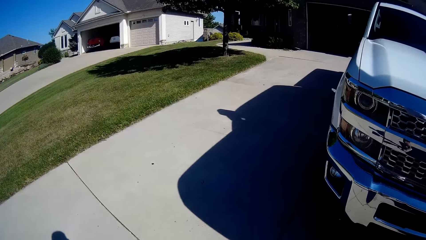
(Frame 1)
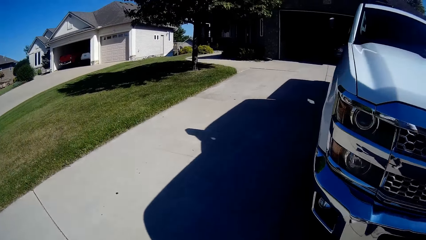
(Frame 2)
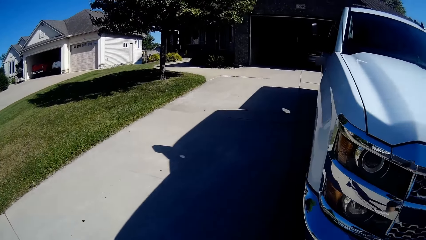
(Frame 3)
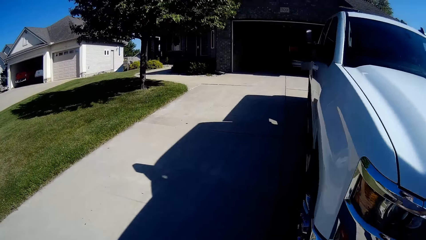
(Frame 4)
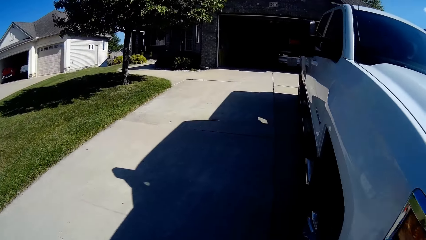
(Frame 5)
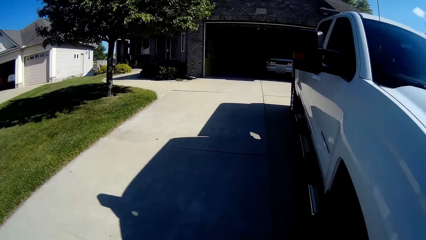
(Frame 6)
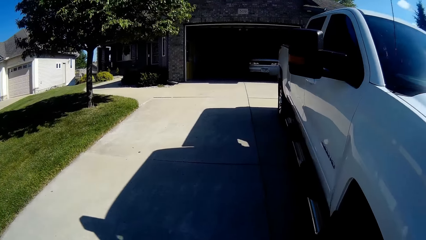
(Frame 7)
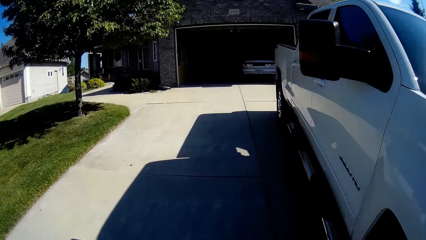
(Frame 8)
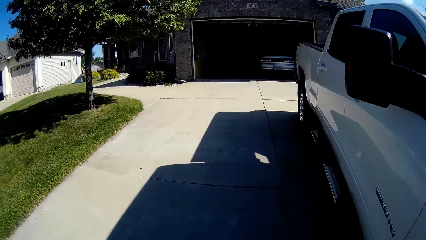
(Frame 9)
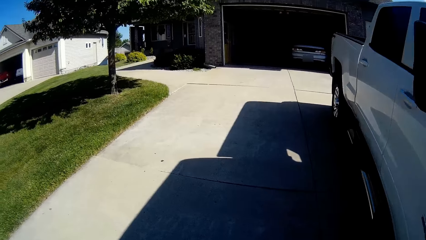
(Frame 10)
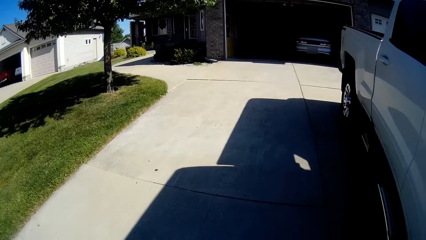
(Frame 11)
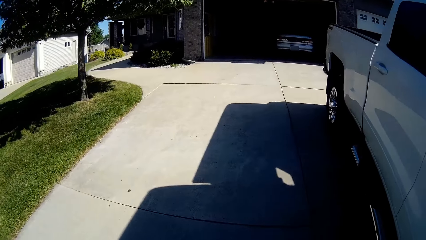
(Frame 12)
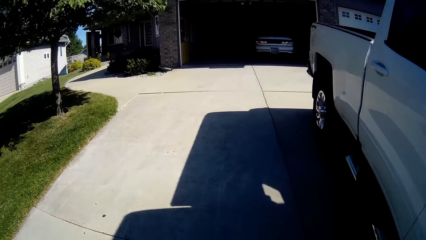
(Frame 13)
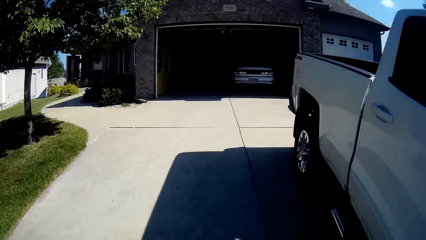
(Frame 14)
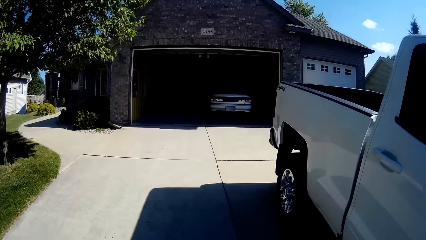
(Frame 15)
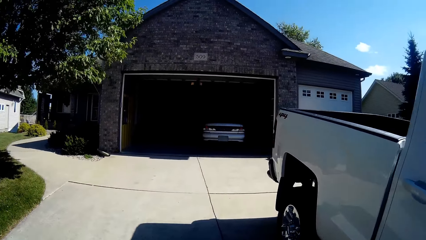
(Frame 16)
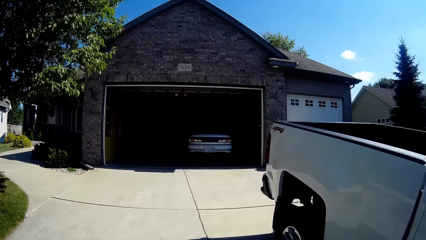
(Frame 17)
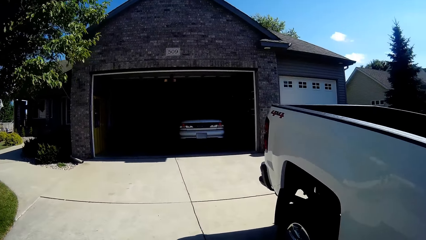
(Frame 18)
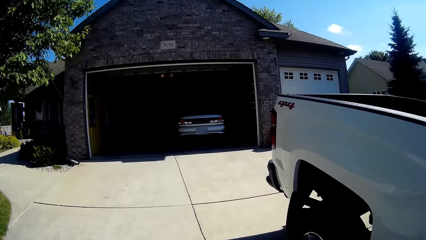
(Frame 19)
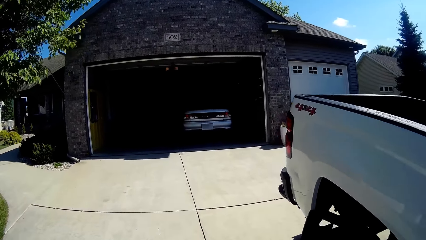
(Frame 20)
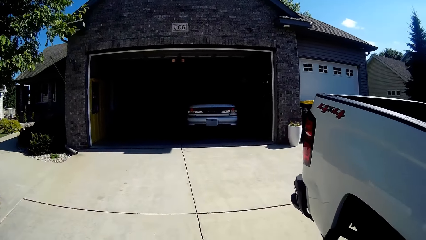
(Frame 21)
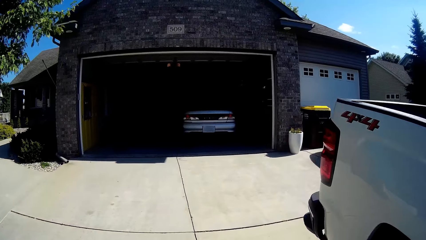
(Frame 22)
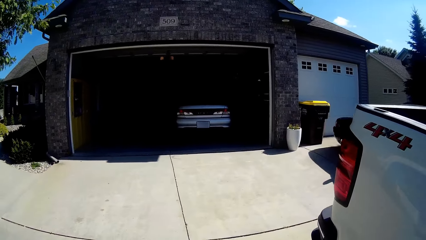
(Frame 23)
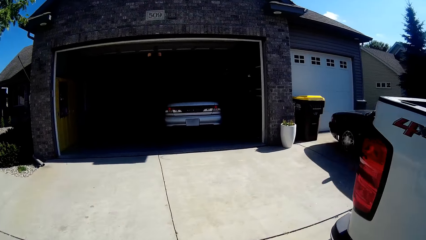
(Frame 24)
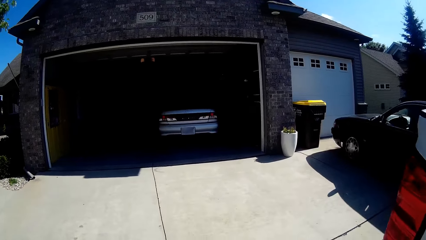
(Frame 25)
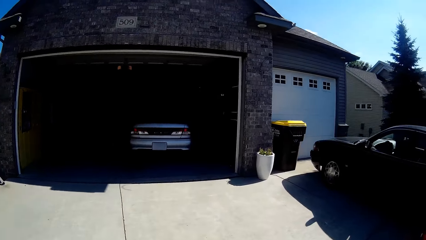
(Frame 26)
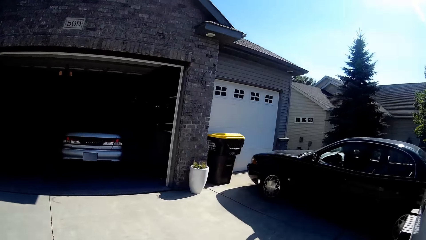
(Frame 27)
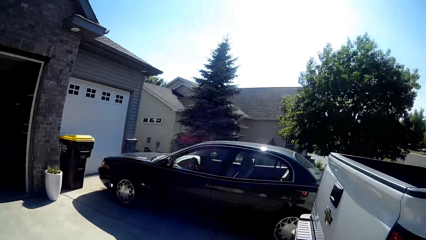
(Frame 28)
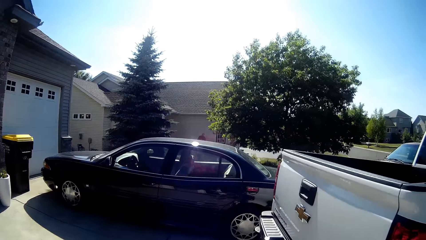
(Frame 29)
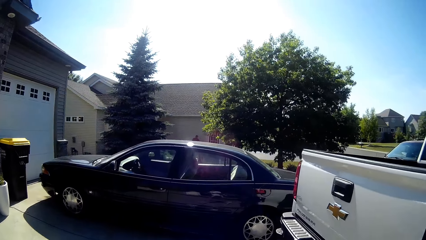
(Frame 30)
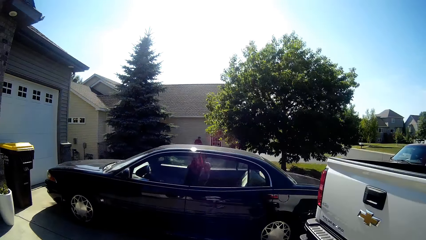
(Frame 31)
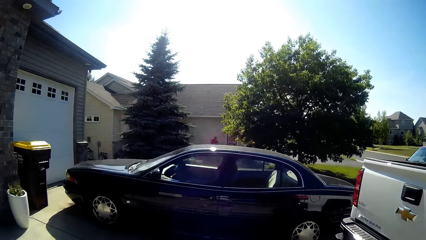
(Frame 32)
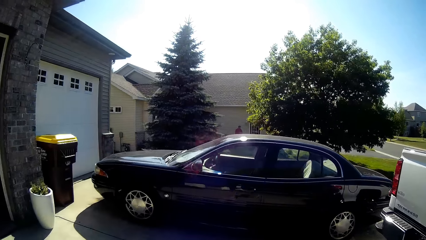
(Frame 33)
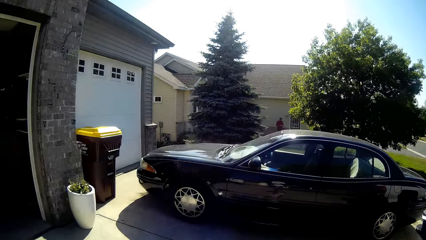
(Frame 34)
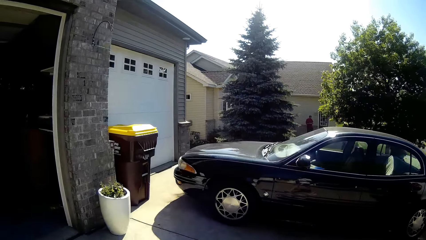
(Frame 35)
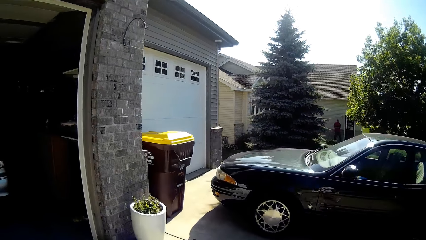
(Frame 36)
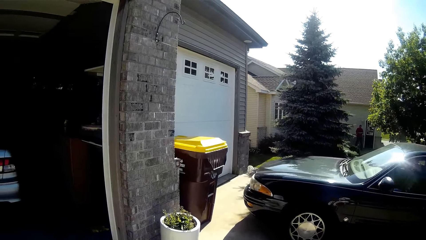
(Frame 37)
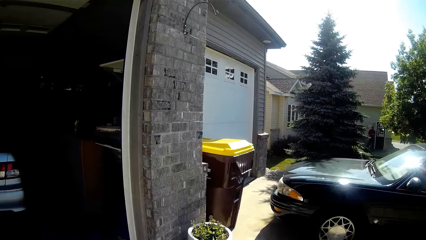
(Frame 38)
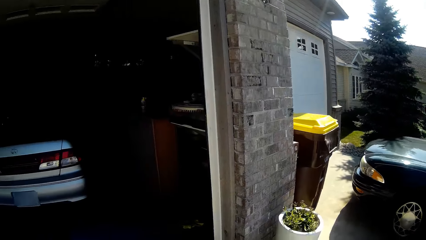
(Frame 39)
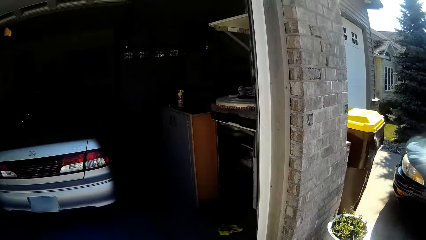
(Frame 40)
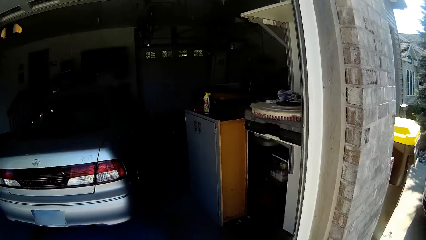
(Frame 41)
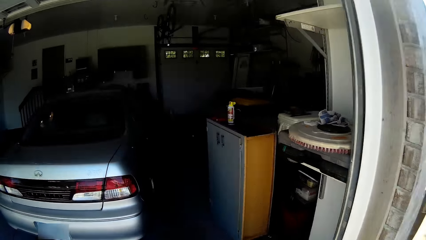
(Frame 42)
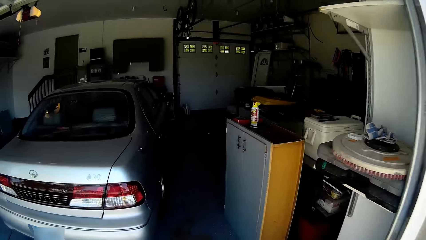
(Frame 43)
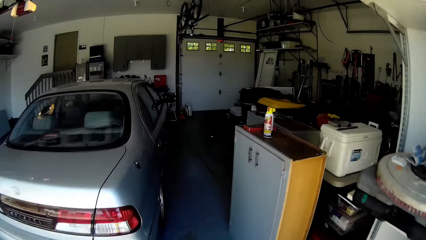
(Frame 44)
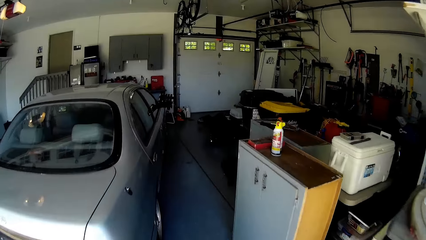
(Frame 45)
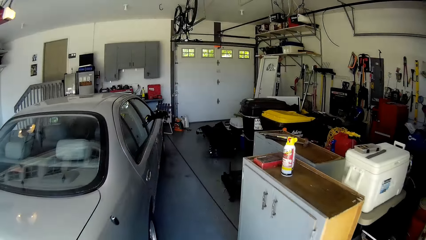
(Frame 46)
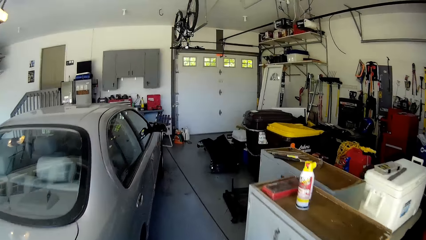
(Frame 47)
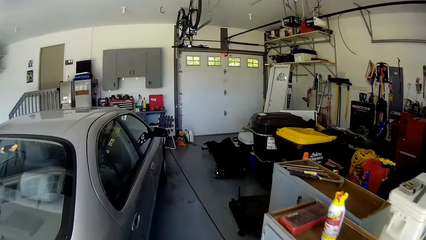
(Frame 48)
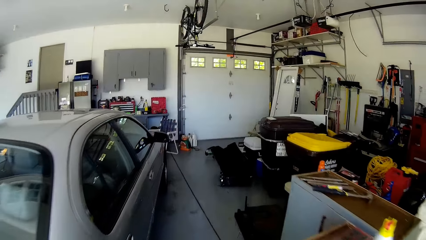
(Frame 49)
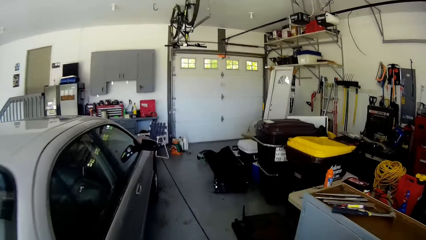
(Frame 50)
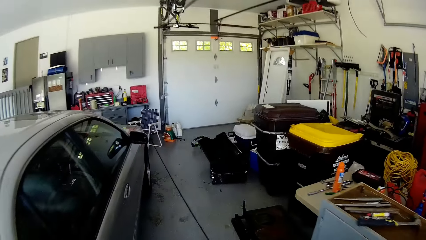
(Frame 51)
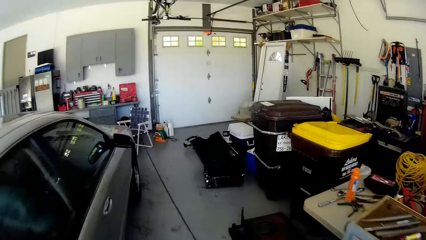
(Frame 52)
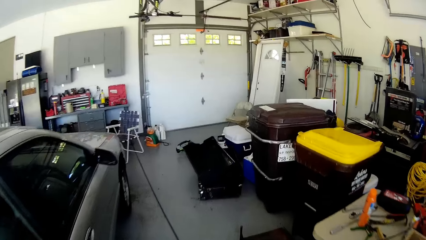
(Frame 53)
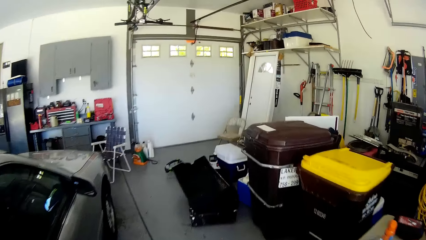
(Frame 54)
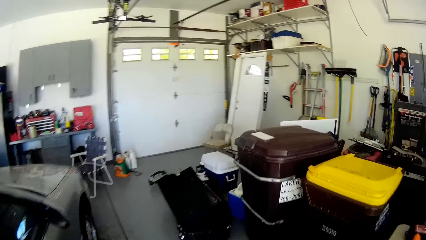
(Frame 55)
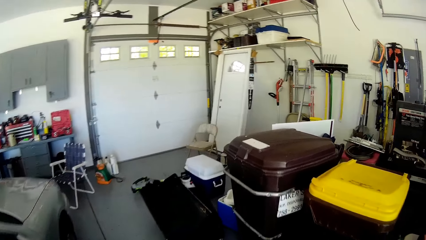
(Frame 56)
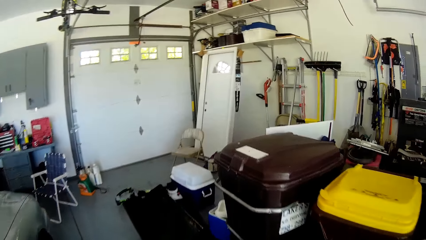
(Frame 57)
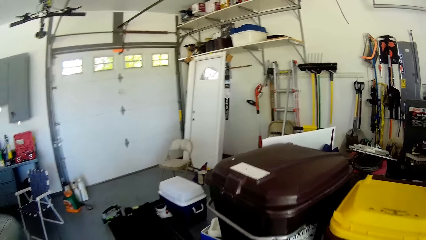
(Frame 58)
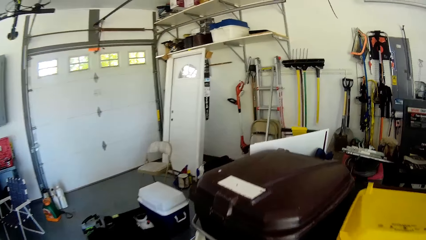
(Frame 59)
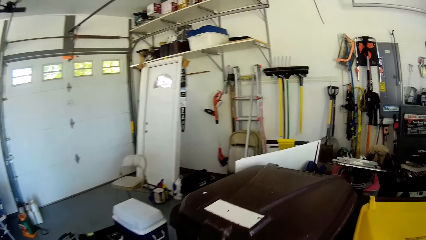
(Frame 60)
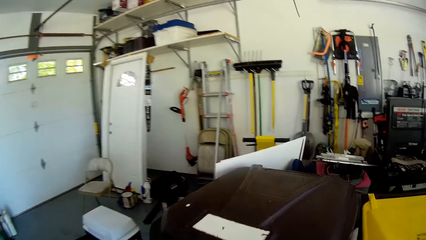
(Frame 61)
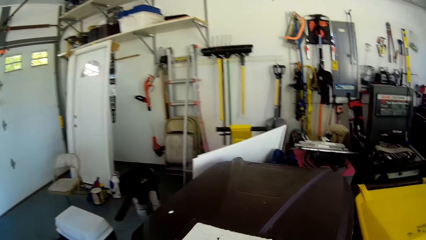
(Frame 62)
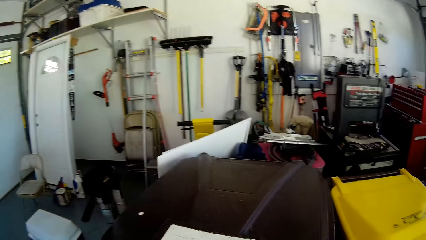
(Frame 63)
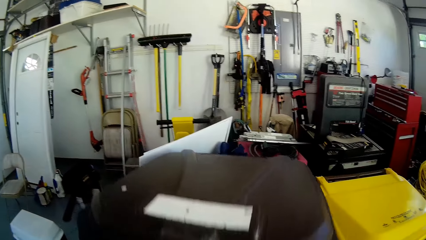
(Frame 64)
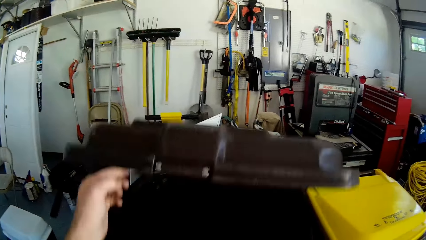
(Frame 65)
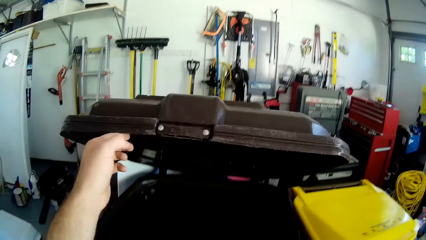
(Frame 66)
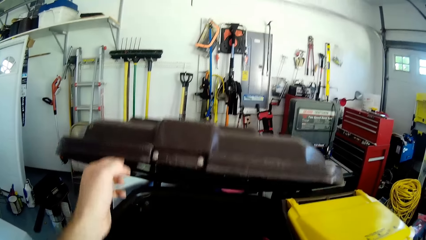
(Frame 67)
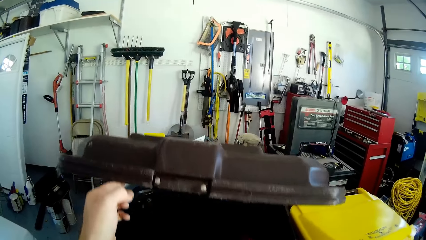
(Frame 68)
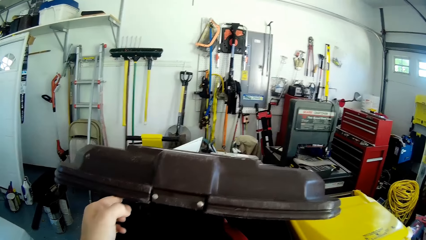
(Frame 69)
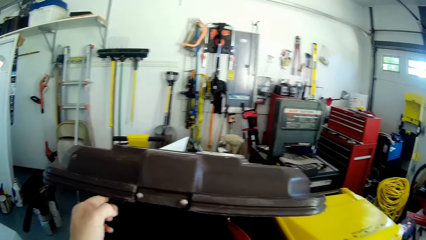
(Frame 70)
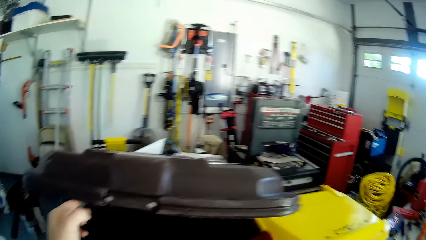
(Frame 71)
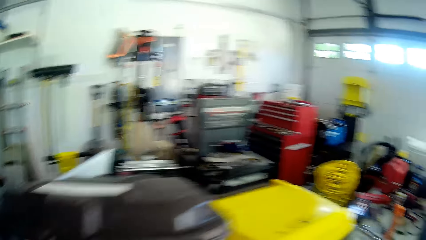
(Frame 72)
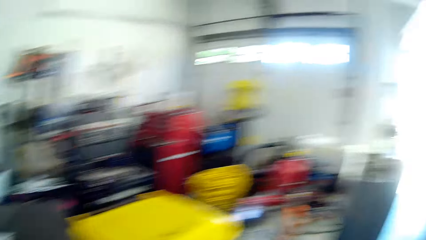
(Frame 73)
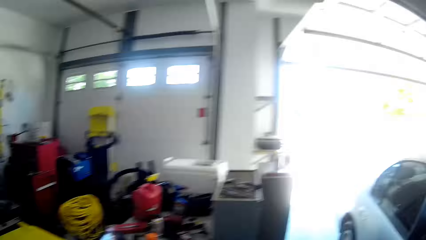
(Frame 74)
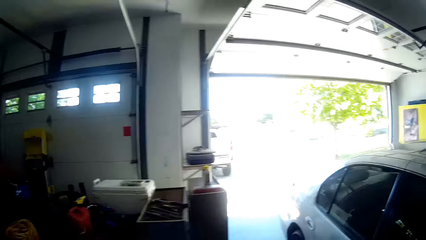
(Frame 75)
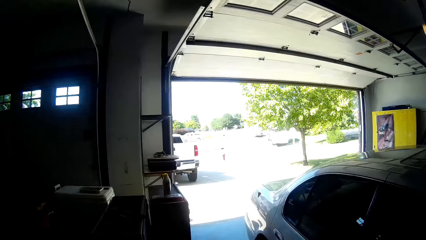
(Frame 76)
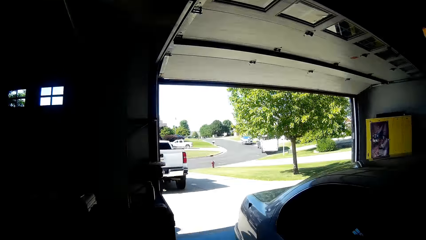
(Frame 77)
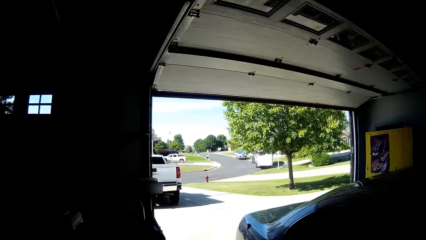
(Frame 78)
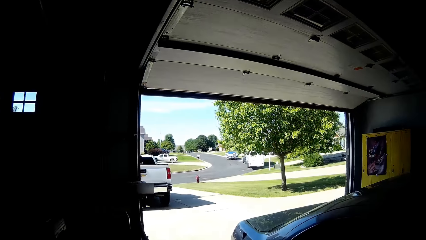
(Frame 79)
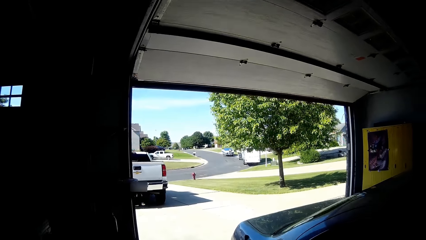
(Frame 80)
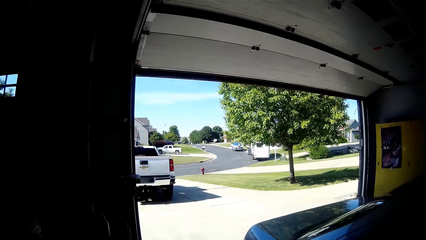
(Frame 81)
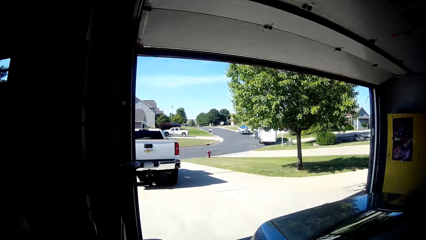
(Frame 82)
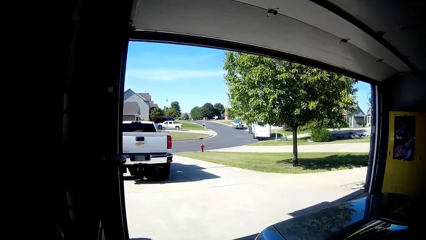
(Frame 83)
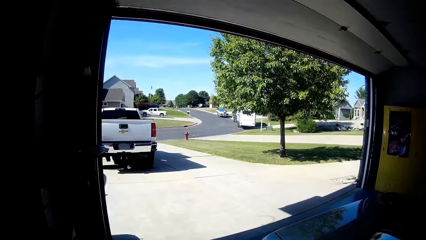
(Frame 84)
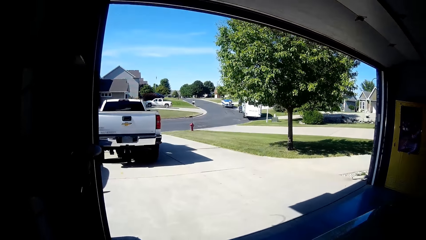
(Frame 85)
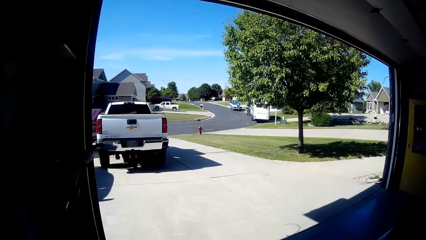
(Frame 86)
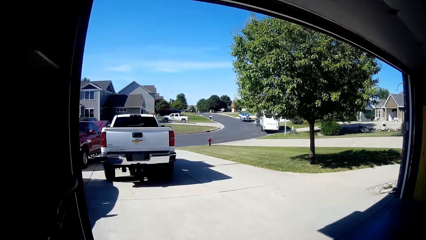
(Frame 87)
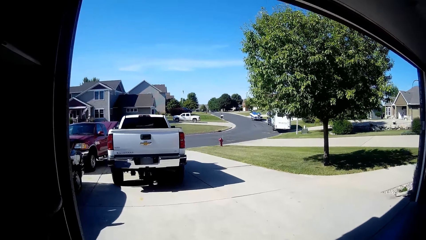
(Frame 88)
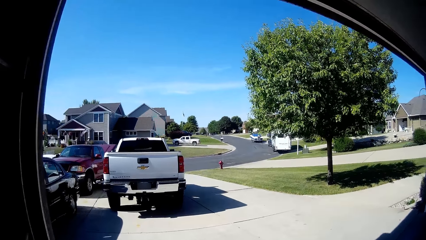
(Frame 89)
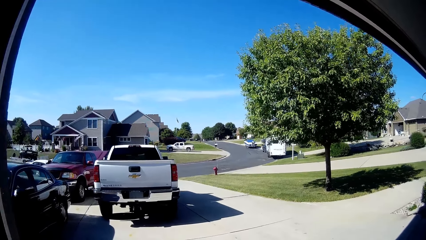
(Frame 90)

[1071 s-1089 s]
The camera wearer stares at the cars in the parking lot. They enter into the garage. They open the bucket bin and pour the soil with the shovel into the bucket bin. They walk towards the garage exit.
